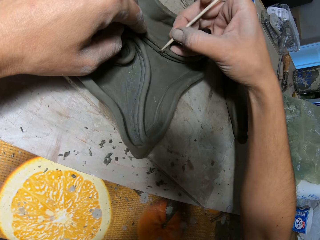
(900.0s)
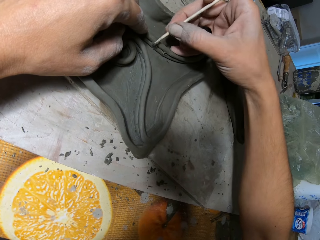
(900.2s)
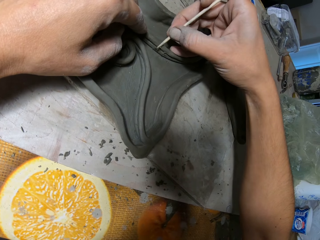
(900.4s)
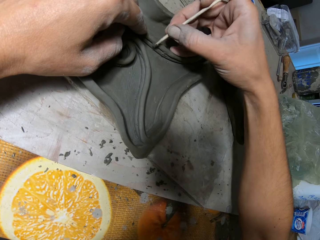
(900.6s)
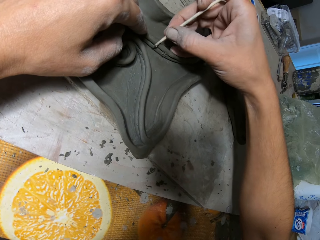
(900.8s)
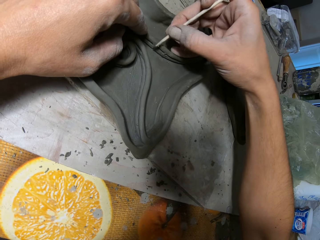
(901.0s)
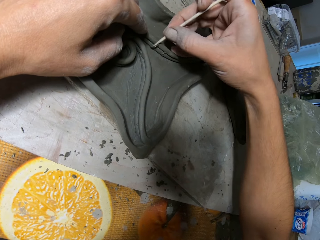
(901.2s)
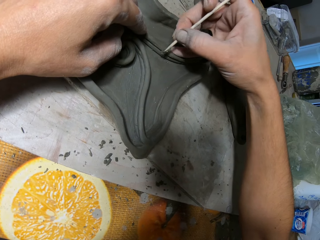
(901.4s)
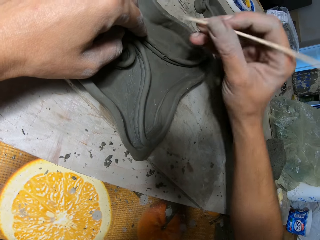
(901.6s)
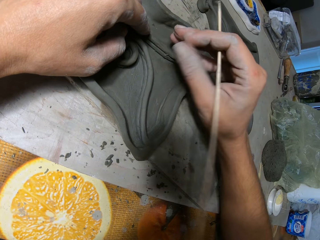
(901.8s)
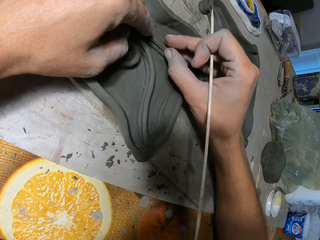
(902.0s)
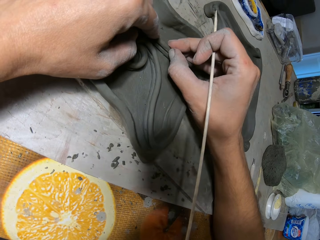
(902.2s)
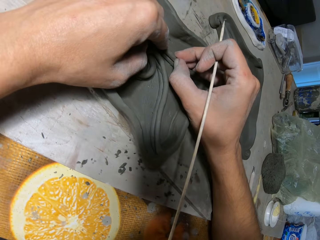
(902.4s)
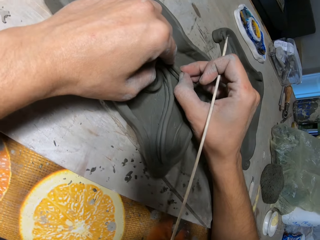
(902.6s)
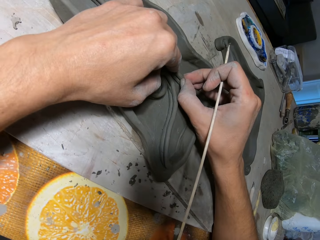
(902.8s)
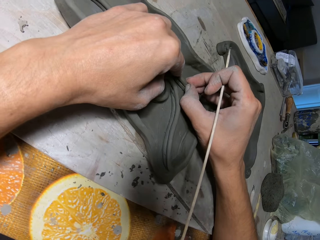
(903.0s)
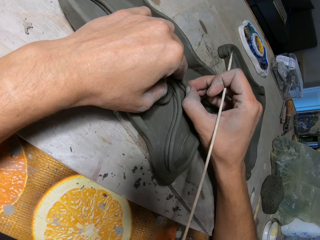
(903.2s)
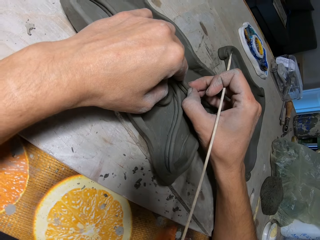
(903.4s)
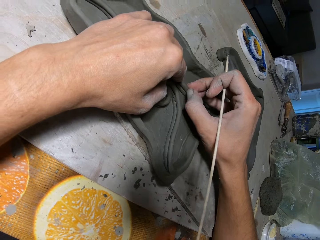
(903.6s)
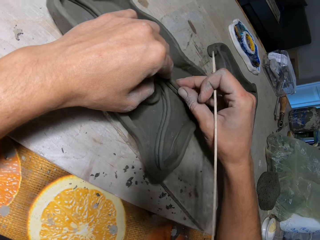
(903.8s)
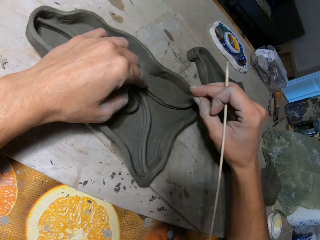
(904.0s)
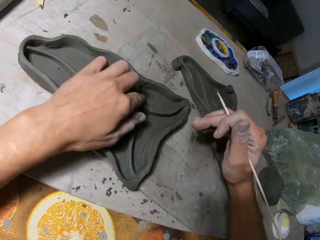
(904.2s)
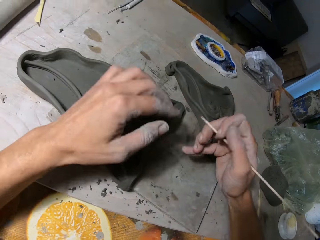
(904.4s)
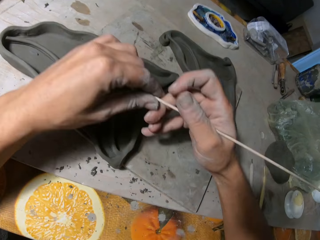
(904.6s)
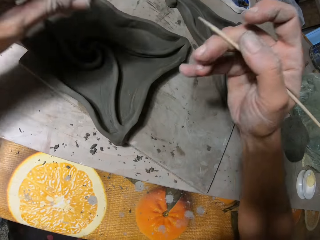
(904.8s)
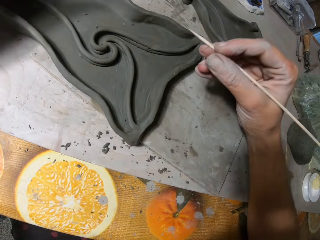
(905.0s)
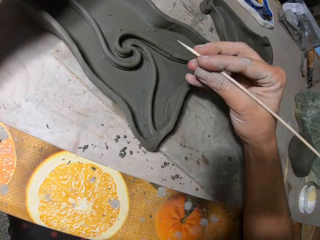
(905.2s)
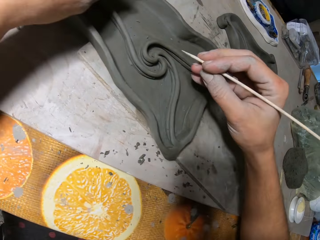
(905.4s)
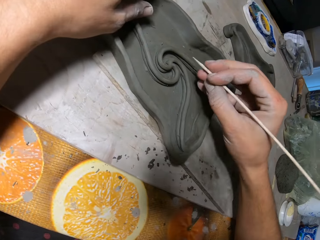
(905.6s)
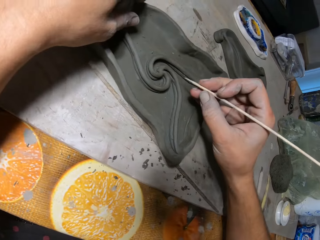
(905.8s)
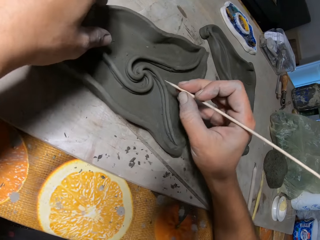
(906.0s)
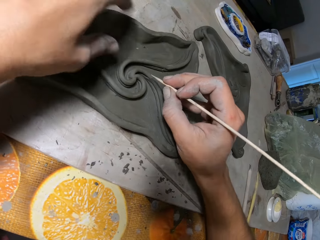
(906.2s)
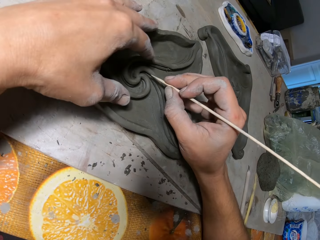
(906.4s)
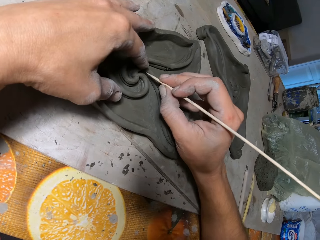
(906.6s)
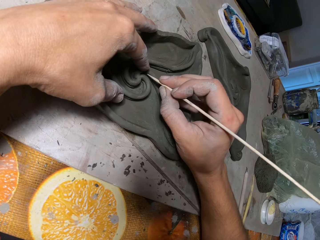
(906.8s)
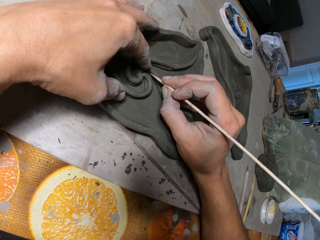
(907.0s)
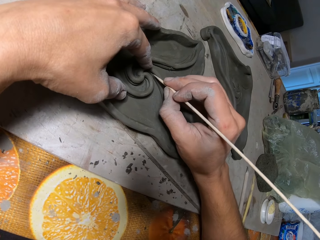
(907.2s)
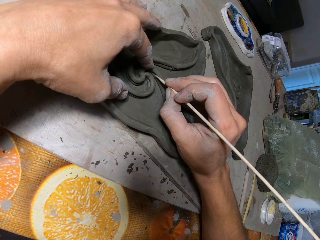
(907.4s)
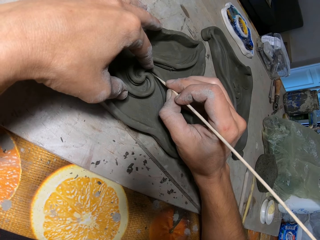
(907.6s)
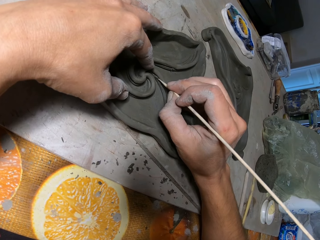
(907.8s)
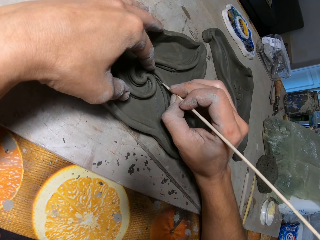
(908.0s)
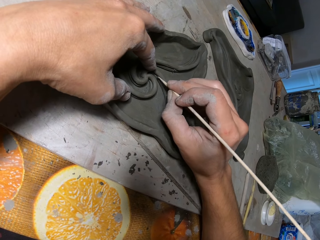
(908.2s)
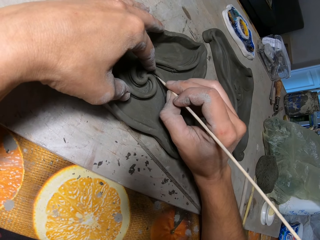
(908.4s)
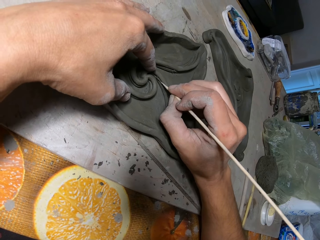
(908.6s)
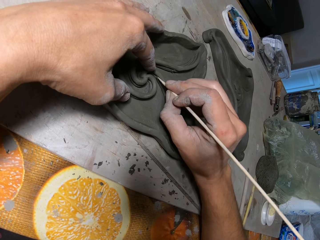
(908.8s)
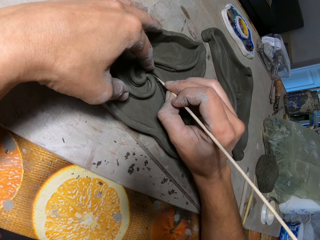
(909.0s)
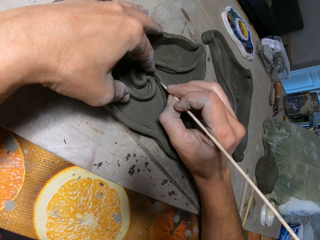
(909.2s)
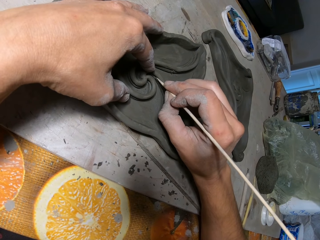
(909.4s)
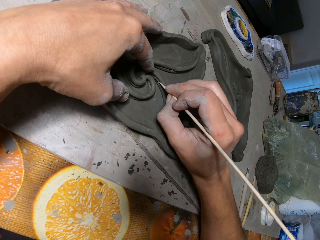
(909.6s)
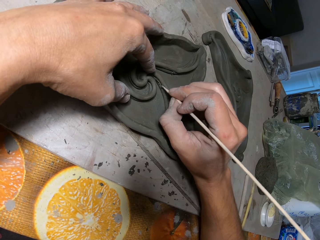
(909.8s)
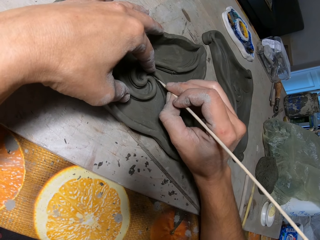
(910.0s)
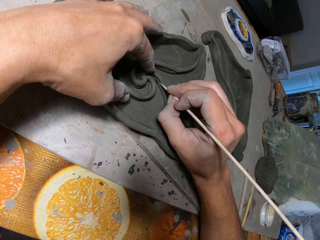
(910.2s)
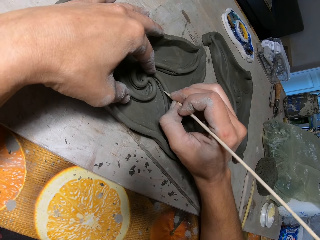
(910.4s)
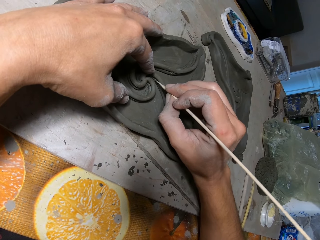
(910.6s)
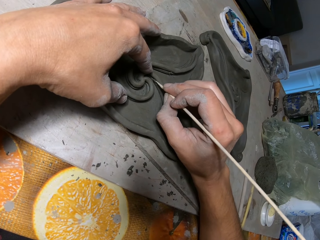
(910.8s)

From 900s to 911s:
The camera wearer touches the pottery. He smoothens the clay mold with his right hand. He wipes the pottery. He wipes off a clay particle on the wooden stick with his left hand. He turns the pottery. He smoothens the clay mold with the wooden stick in his right hand. He aligns the pottery.

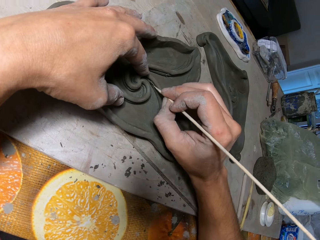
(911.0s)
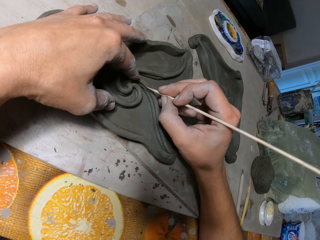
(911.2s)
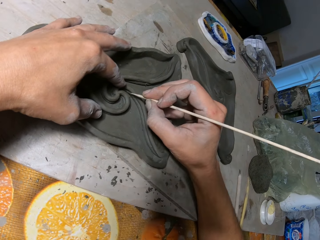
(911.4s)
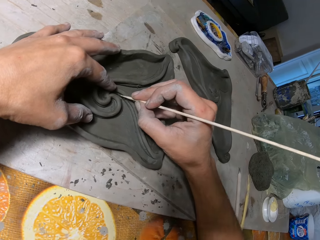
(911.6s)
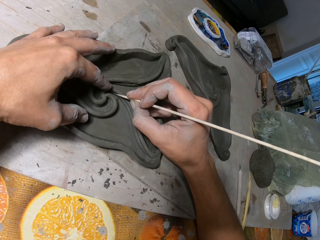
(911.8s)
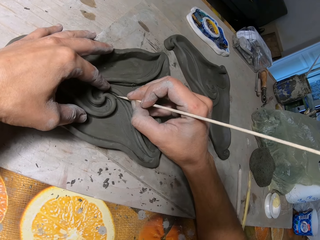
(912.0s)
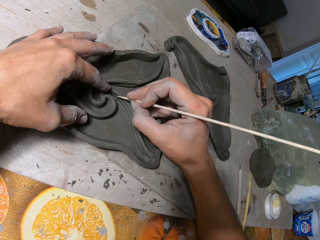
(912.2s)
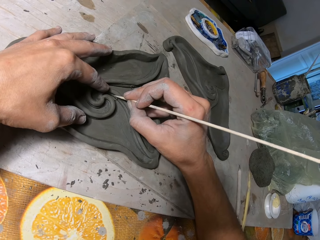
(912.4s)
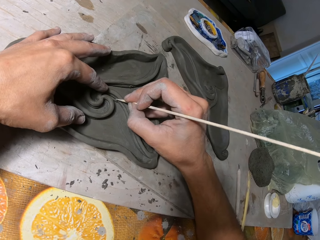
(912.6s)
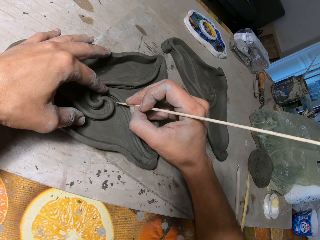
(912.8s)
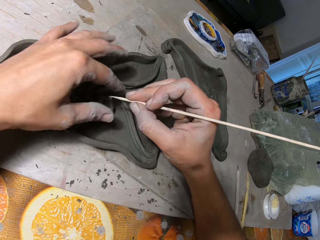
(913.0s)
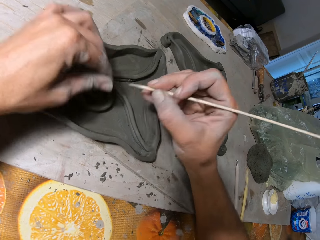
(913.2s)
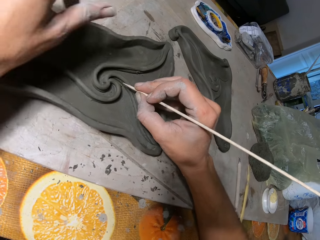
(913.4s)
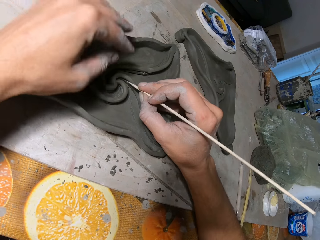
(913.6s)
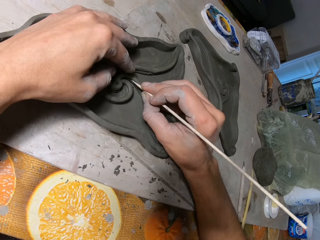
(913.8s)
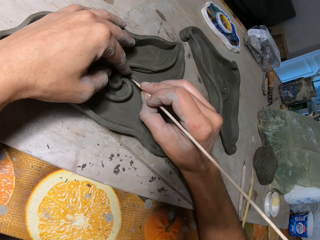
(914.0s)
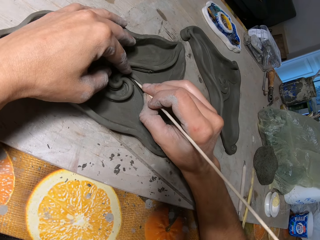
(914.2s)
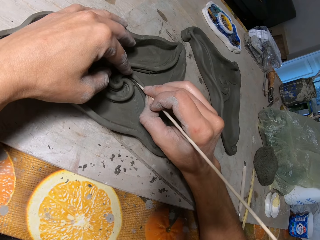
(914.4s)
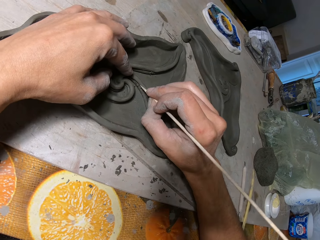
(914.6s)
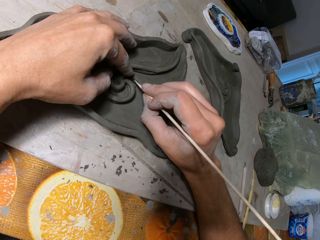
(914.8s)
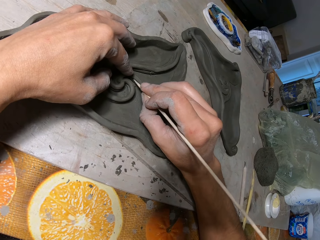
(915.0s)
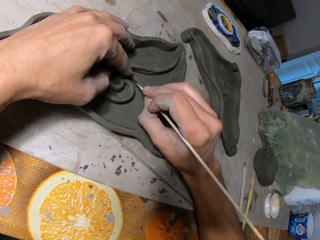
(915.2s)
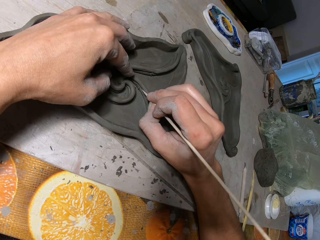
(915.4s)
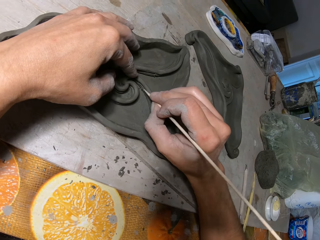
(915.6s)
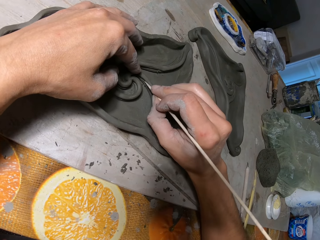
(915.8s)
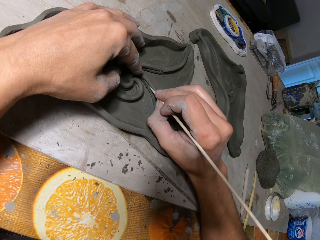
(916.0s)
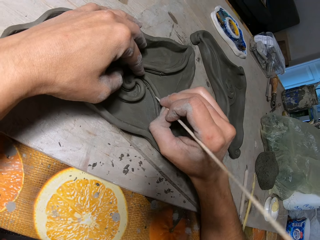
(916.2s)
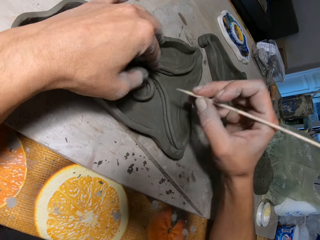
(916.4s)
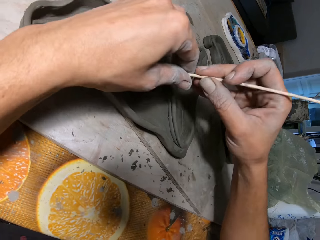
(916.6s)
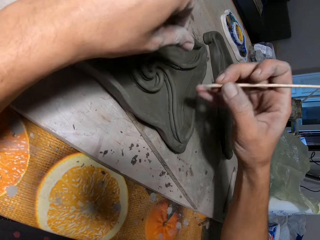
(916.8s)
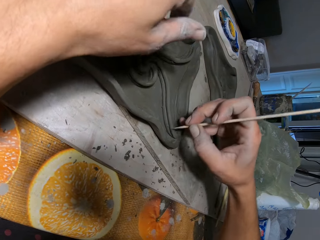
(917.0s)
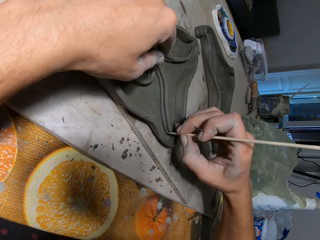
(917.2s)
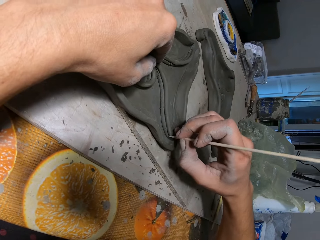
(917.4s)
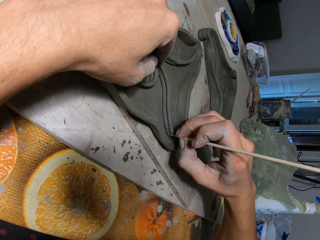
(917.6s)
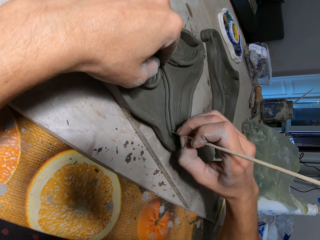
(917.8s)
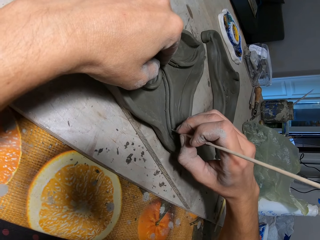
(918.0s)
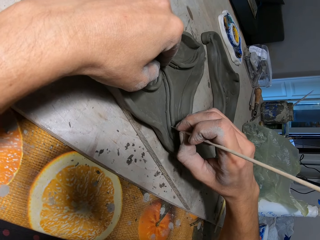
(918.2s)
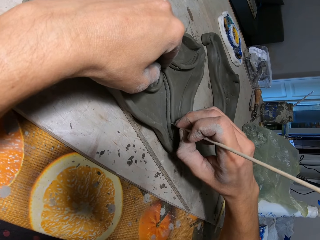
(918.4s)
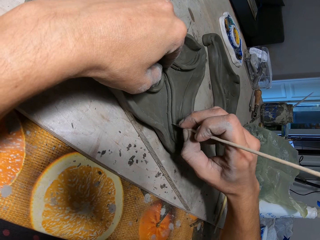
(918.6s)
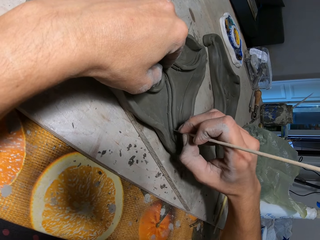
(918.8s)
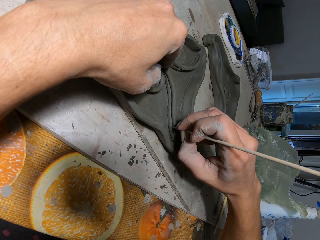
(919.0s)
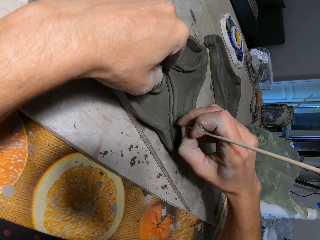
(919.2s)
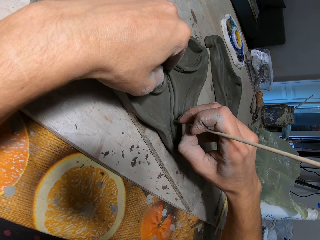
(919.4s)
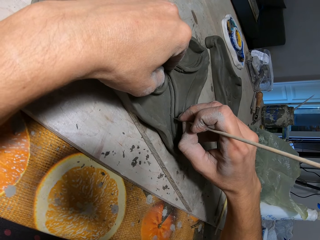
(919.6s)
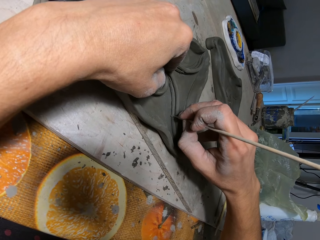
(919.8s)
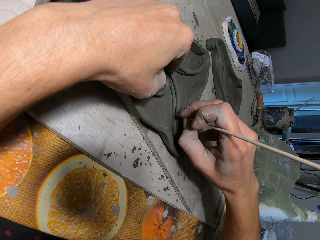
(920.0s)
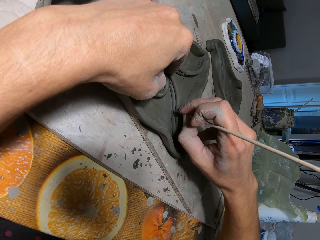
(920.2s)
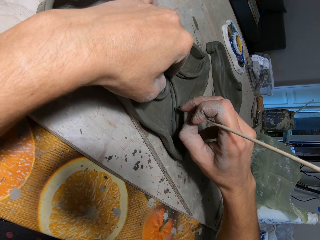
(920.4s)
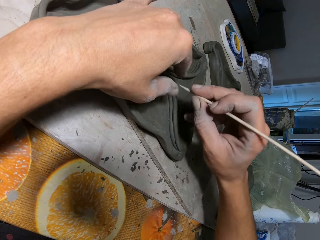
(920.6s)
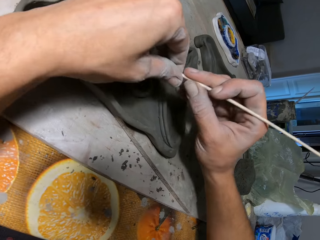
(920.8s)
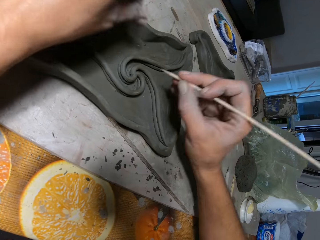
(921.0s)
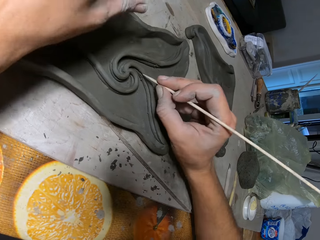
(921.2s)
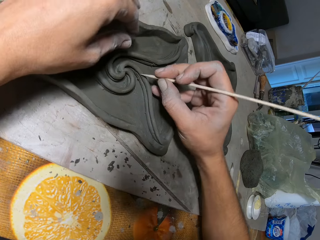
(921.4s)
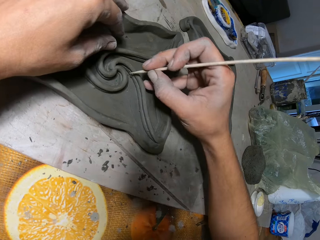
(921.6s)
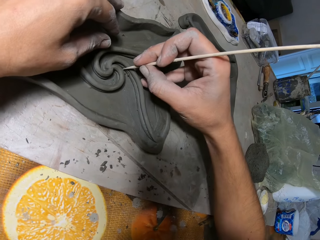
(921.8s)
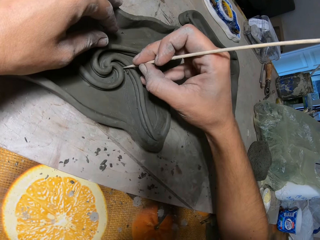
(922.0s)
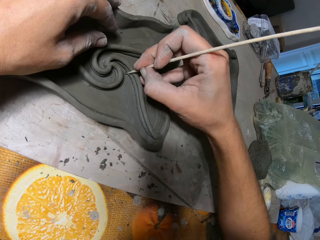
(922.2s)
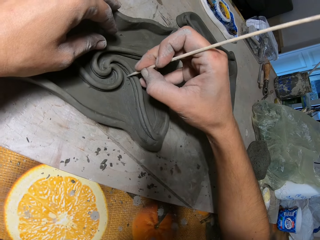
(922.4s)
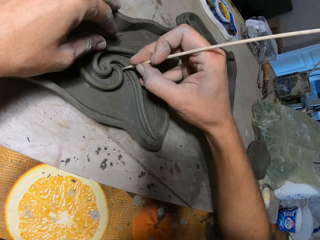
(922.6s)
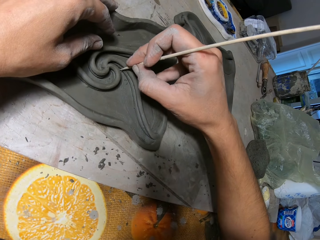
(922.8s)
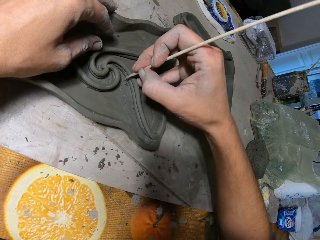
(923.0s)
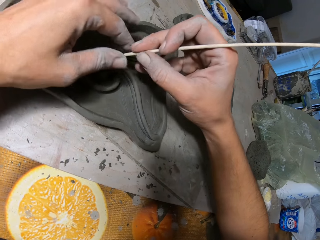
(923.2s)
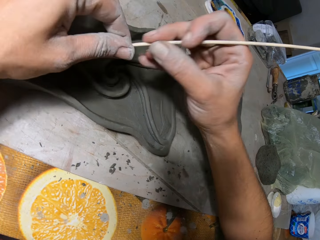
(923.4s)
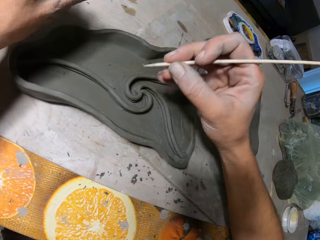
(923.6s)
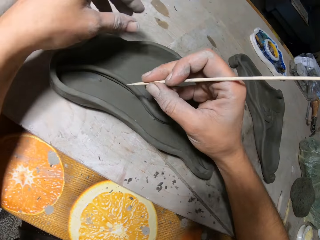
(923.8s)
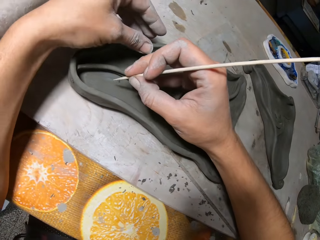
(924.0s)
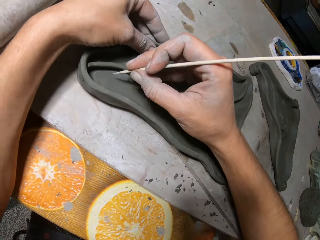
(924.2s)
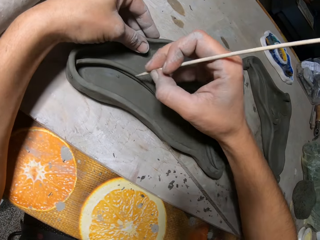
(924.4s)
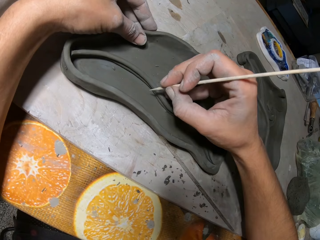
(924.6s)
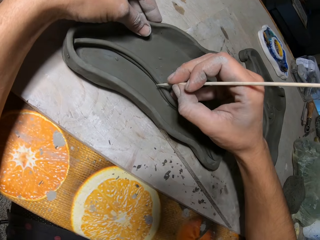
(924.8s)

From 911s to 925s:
The camera wearer wipes off a clay particle on the wooden stick with his left hand. He smoothens the clay mold with the wooden stick in his right hand. He aligns the pottery. He wipes off a clay particle on the wooden stick with his left hand. He smoothens the clay mold with the wooden stick in his right hand. He aligns the pottery. He wipes off a clay particle on the wooden stick with his left hand. He smoothens the clay mold with the wooden stick in his right hand. He aligns the pottery. He wipes off a clay particle on the wooden stick with his left hand.
